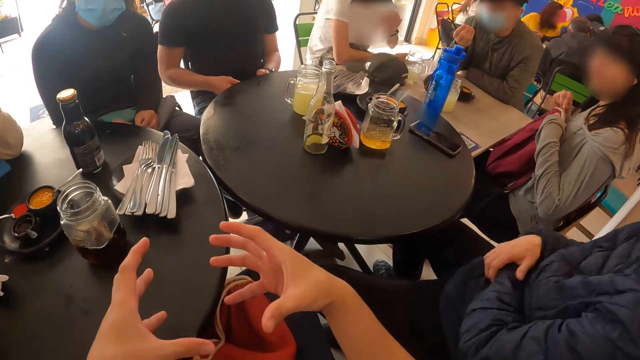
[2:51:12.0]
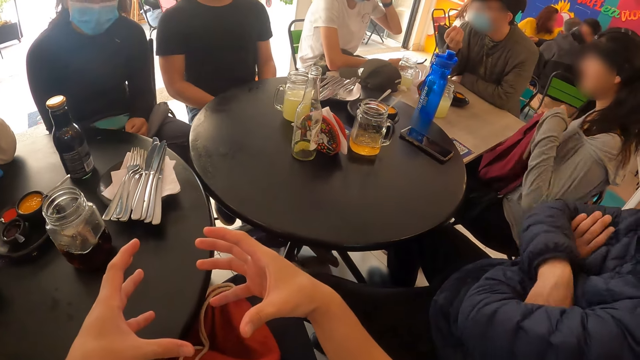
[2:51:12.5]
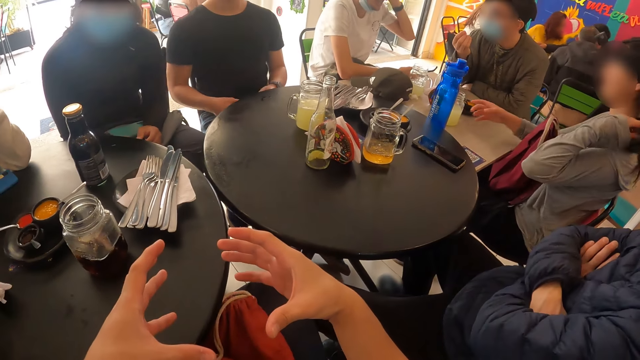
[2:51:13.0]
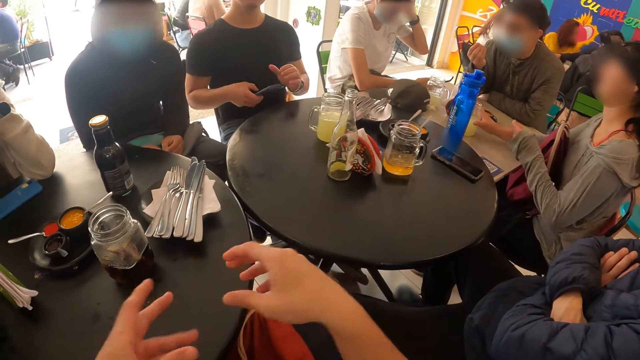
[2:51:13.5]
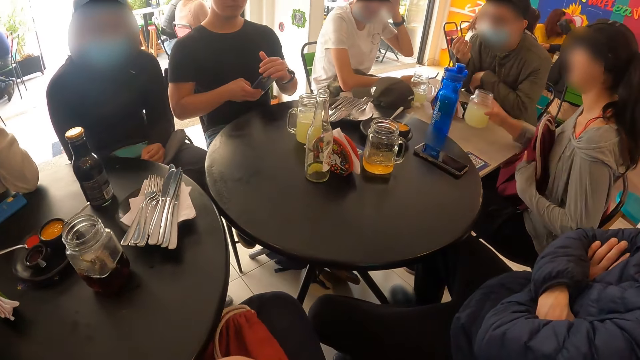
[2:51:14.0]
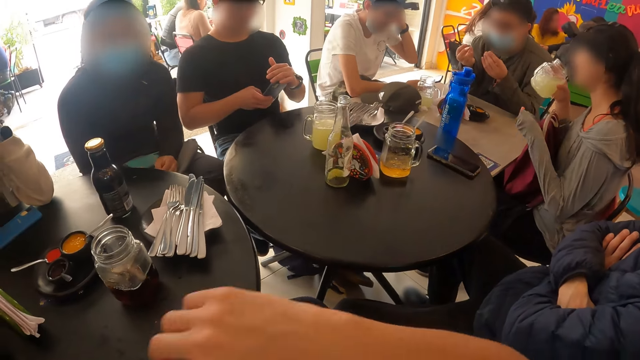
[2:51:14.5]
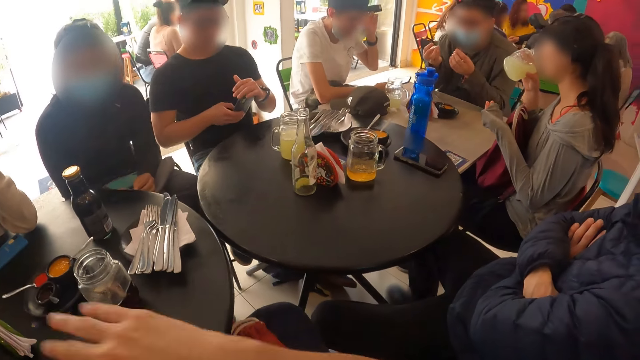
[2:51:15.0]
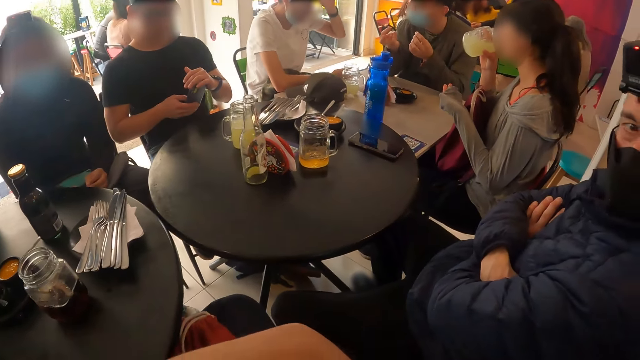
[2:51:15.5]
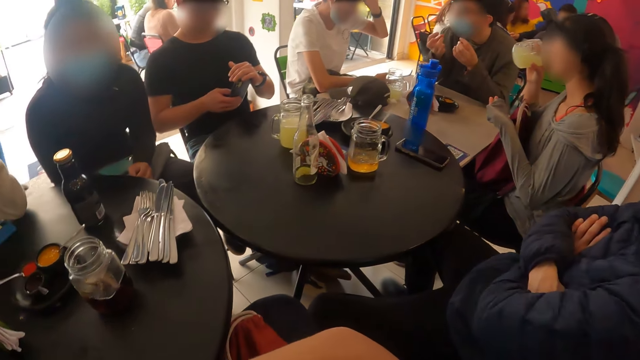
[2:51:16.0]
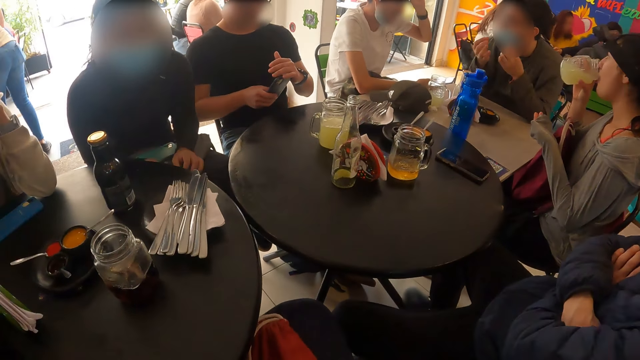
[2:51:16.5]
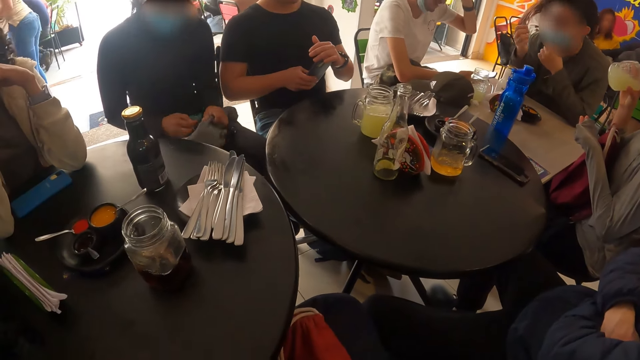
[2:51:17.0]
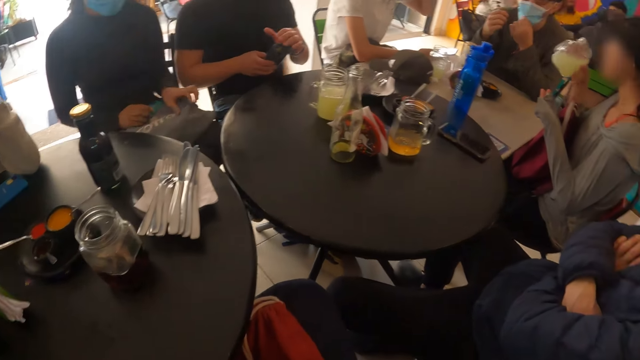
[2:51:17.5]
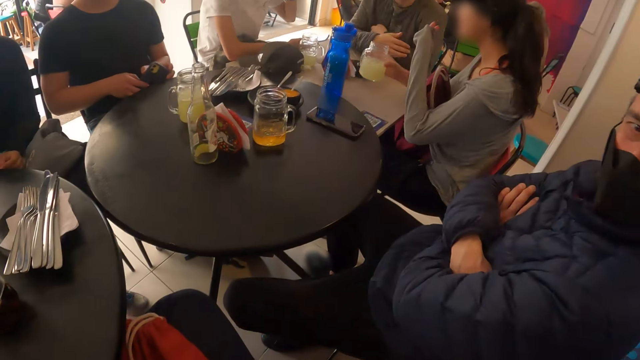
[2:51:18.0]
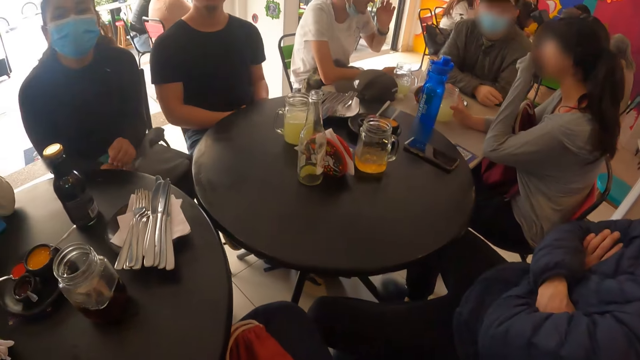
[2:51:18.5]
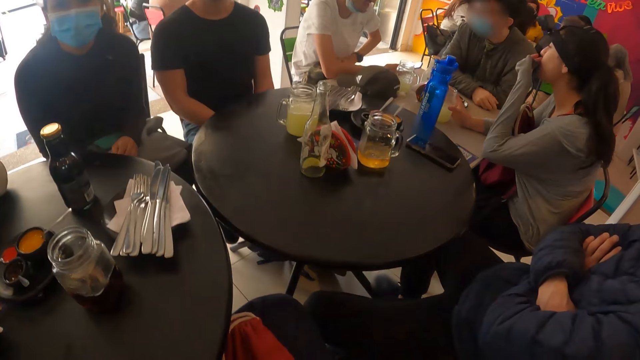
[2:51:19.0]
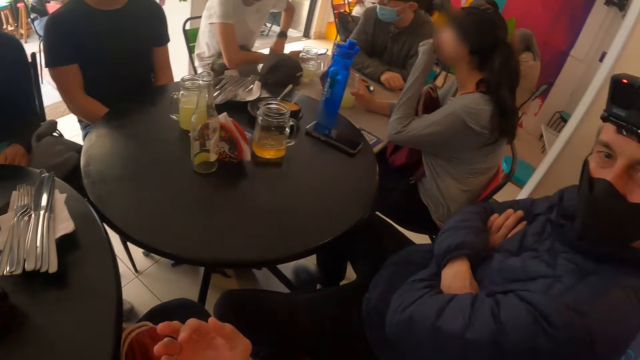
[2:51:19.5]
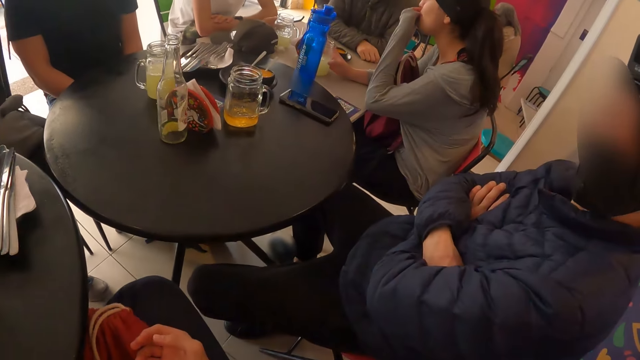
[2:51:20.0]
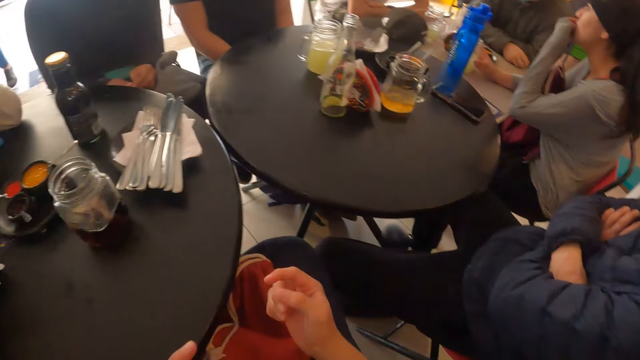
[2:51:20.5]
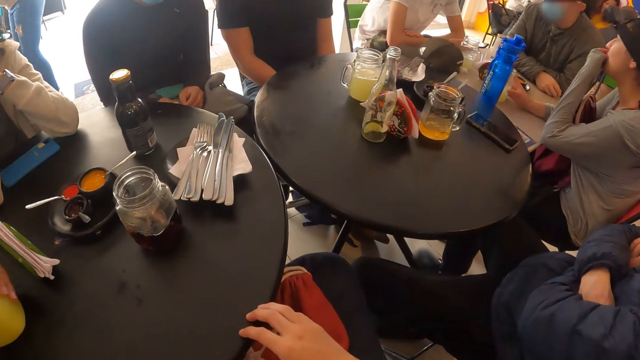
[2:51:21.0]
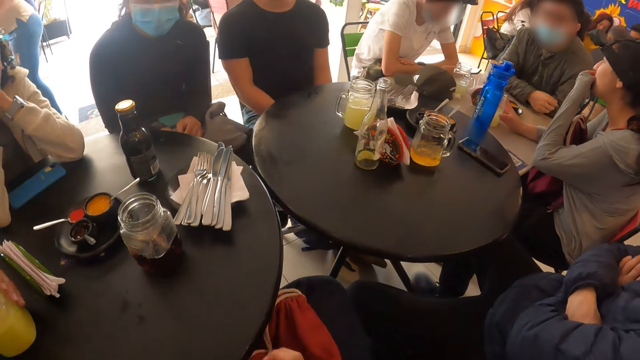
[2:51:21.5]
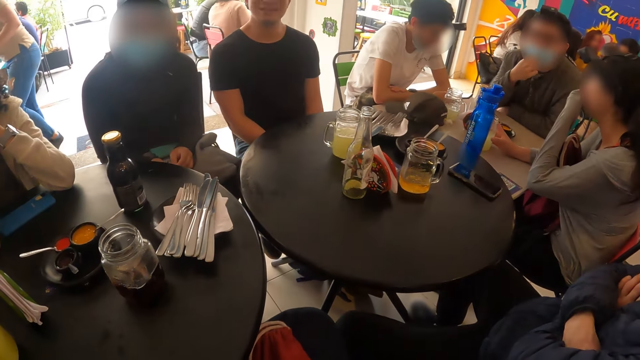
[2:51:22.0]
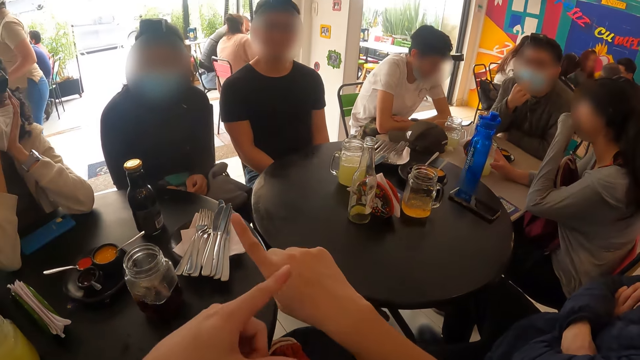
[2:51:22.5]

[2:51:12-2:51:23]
A man picks up the phone from his thigh with his right hand. The man operates the phone with his right hand. A woman drops the cup of lemonade on the table with her right hand. The camera wearer touches the table.

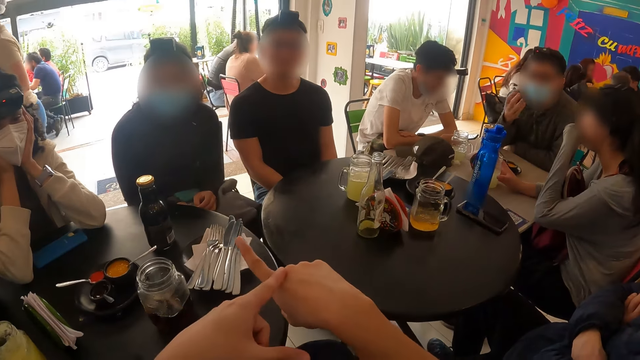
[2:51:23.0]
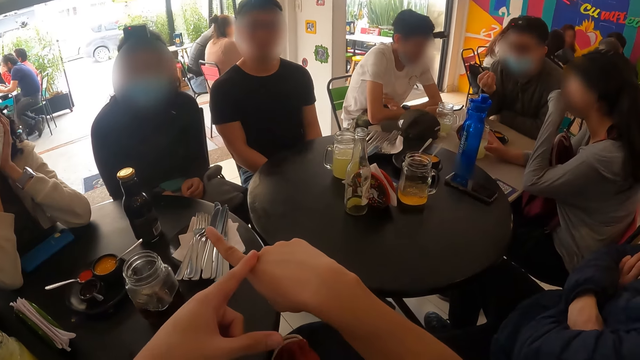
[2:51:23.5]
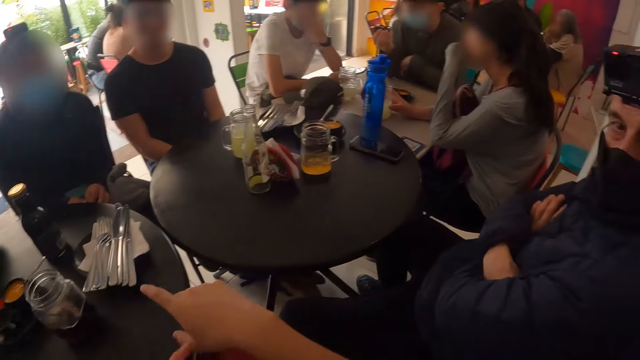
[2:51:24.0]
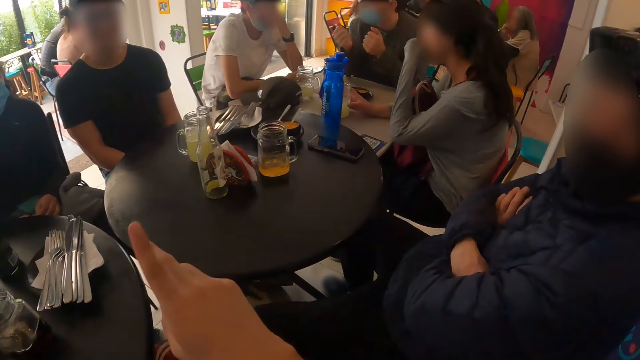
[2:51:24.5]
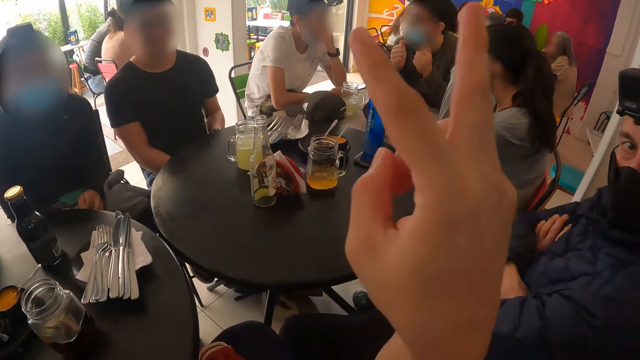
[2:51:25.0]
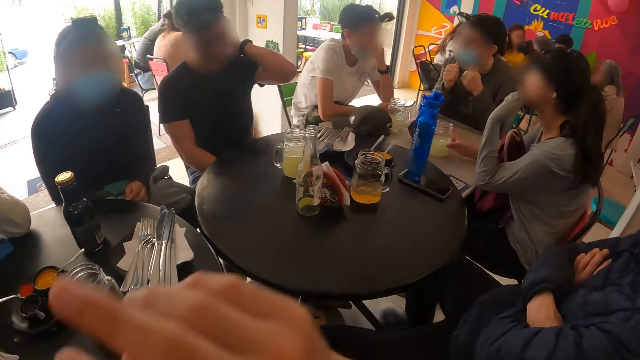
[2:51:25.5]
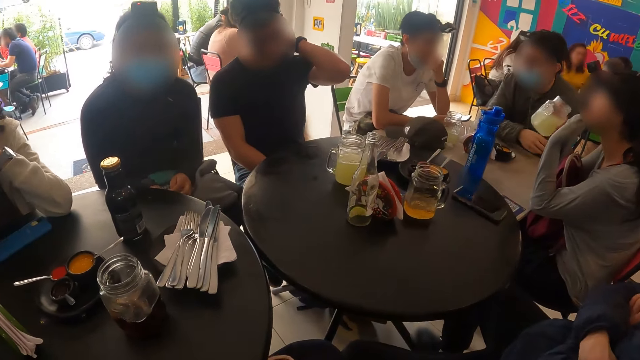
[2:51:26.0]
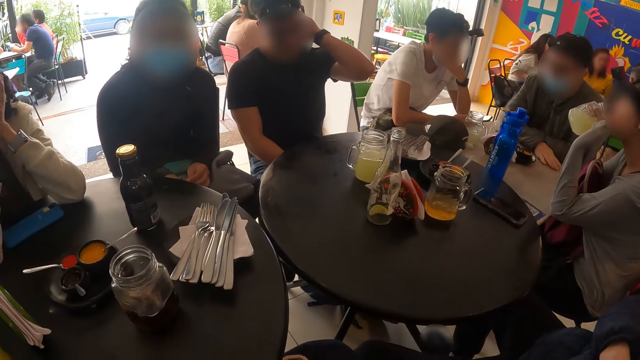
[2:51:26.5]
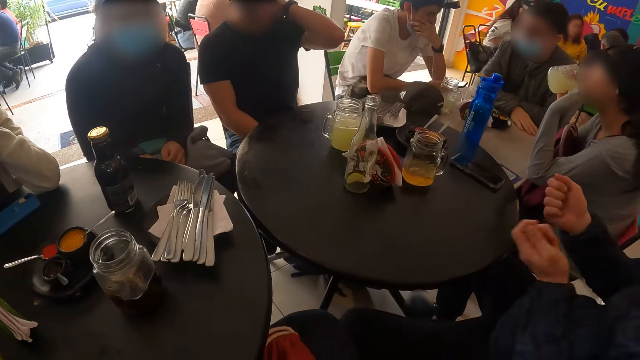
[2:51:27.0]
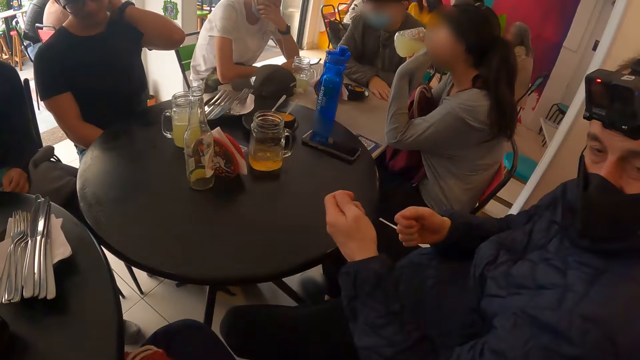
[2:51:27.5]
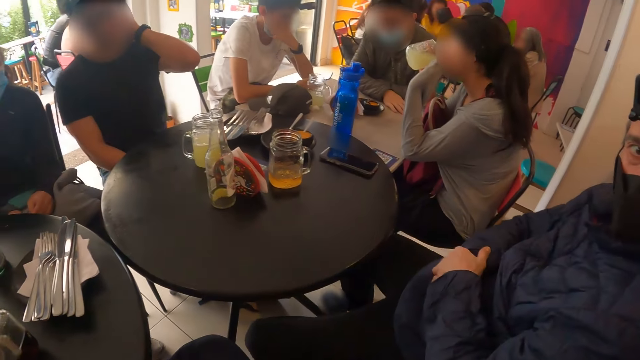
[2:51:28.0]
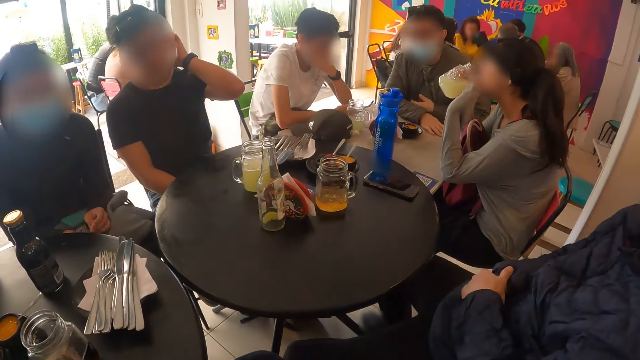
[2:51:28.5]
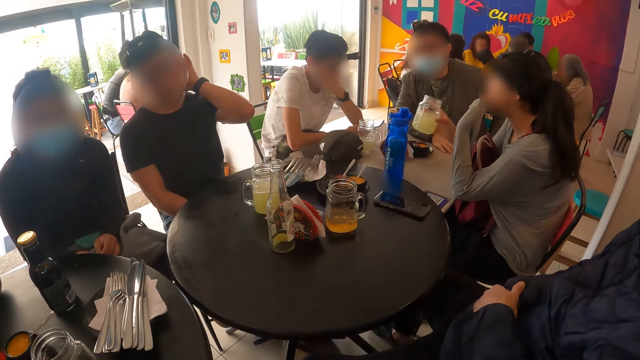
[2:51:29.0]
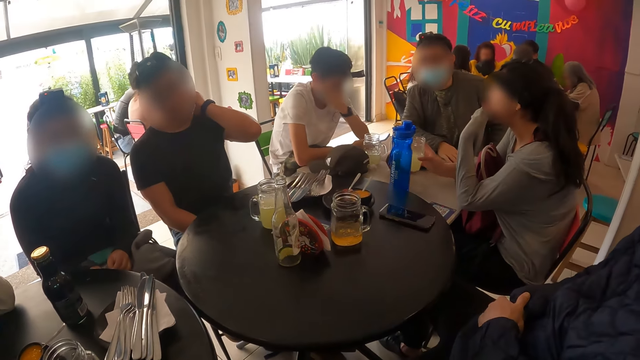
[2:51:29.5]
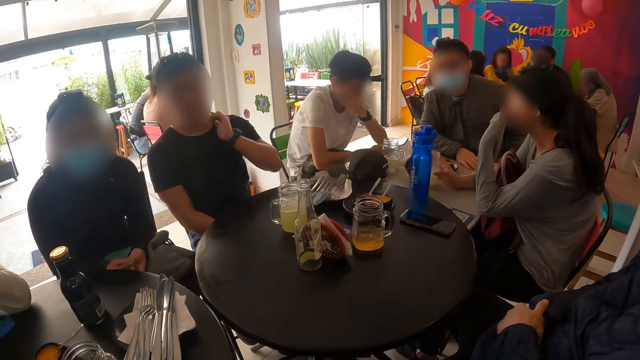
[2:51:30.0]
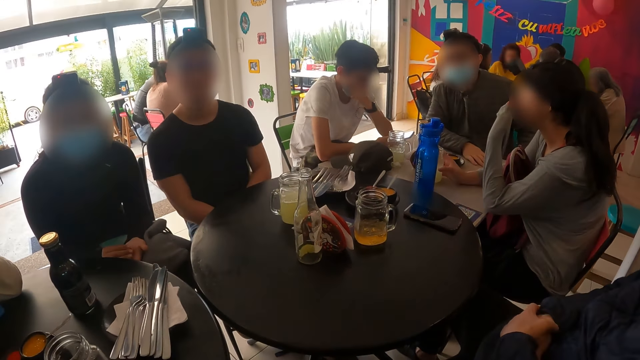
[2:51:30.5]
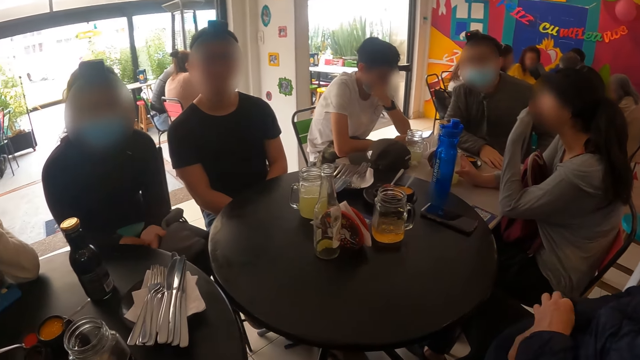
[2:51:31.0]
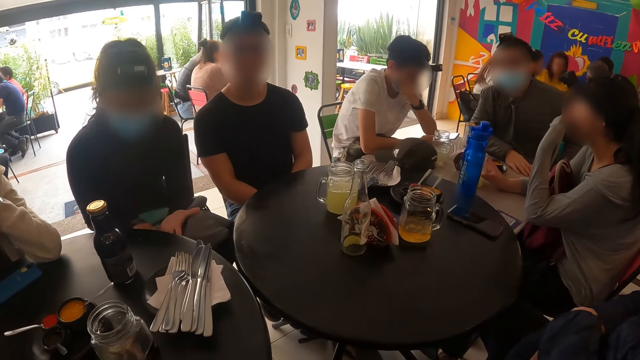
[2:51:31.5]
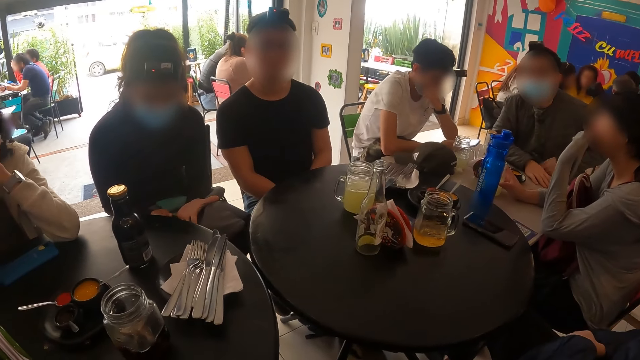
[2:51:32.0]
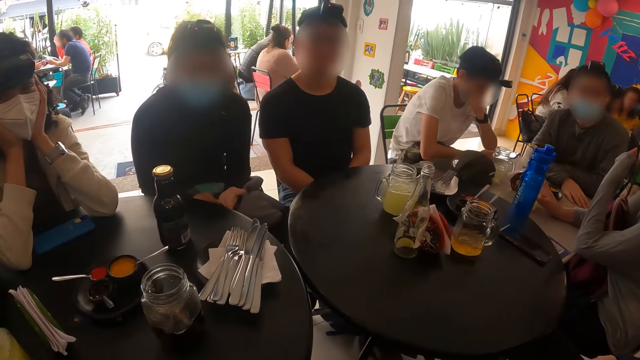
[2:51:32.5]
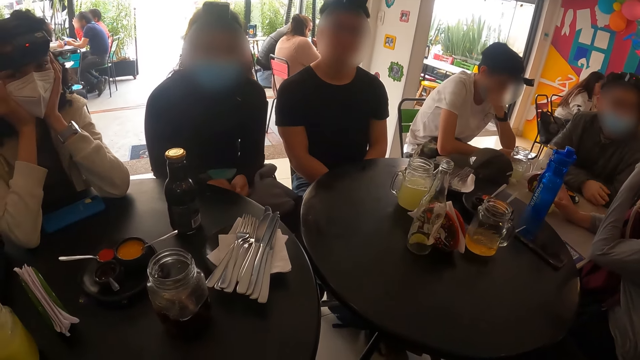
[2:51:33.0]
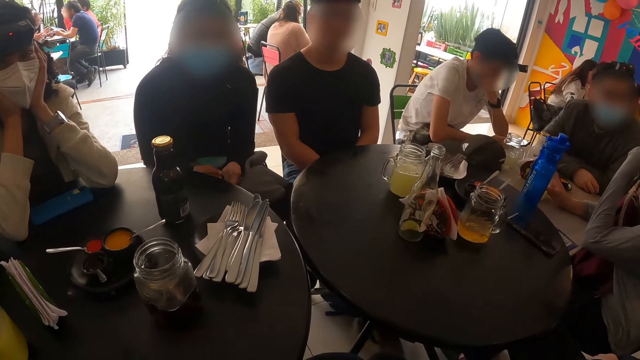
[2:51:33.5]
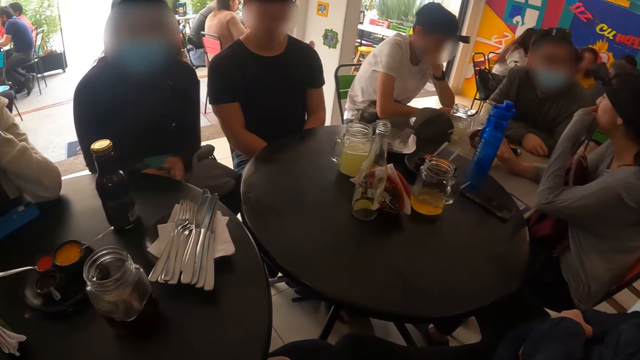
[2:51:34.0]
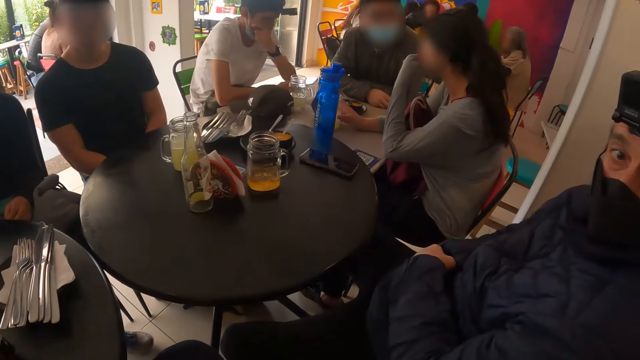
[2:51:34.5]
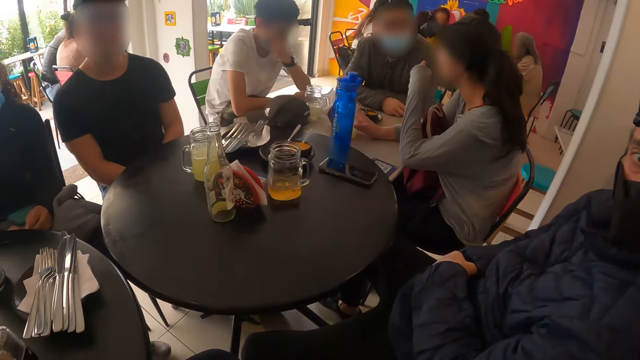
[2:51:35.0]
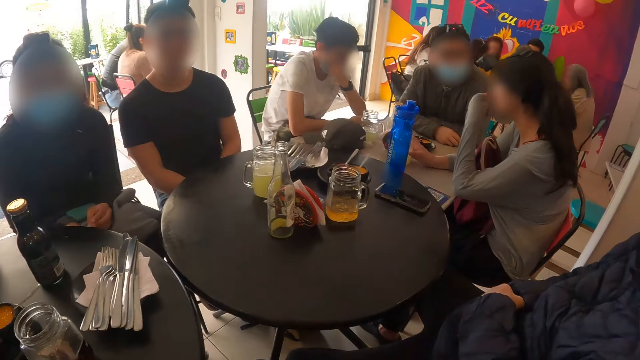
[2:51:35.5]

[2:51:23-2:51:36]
The camera wearer holds fingers. He lifts his hand. The woman lifts the cup of lemonade from the table with her right hand. The woman drinks from the cup of lemonade in her right hand. The camera wearer looks around the hotel. The woman drops the cup of lemonade on the table with her right hand.
